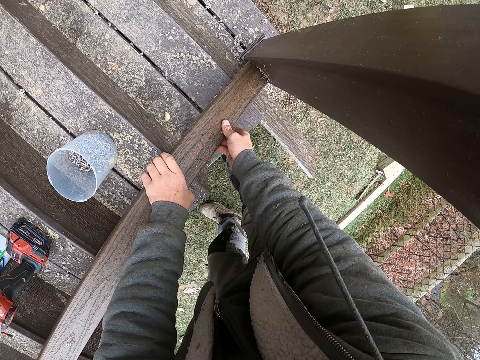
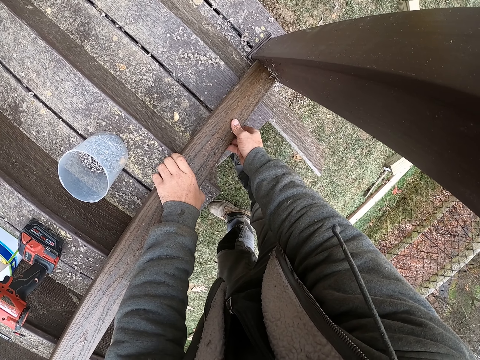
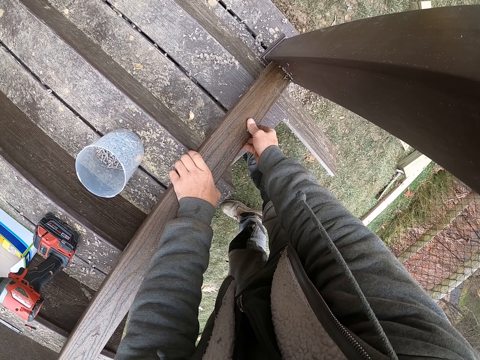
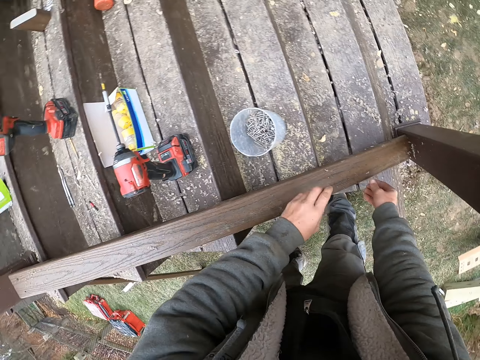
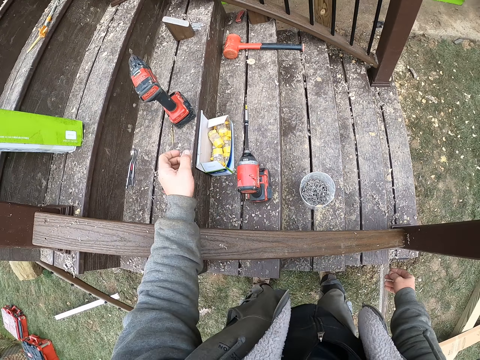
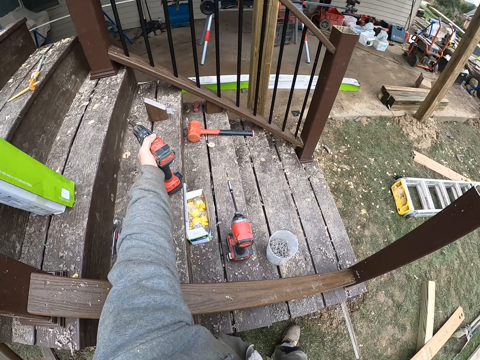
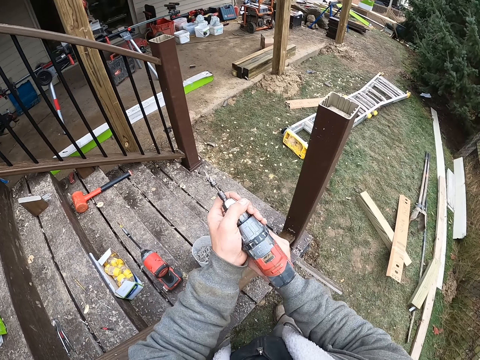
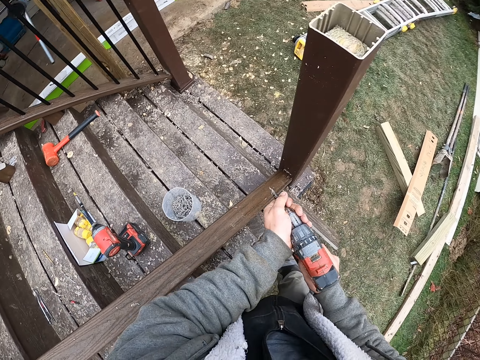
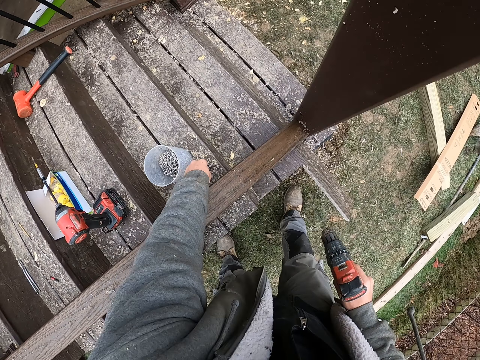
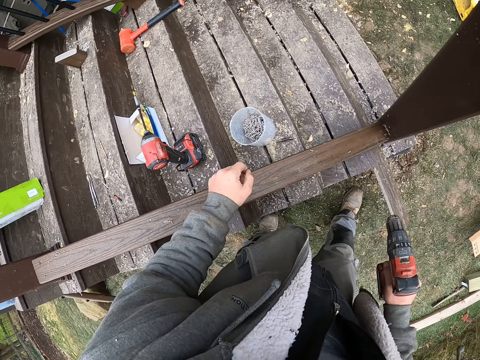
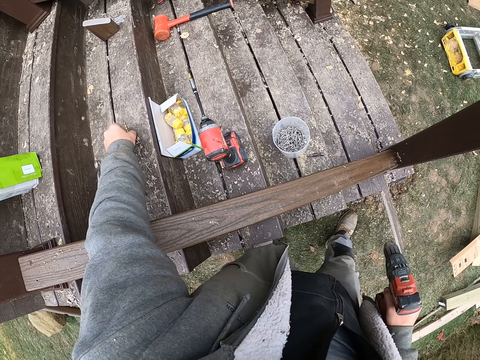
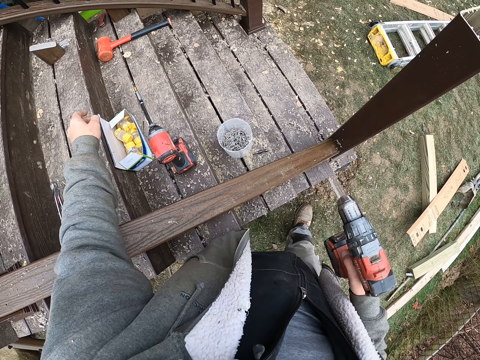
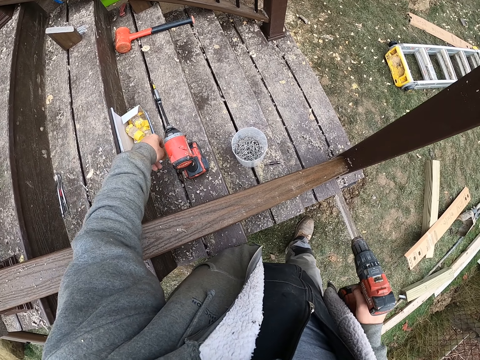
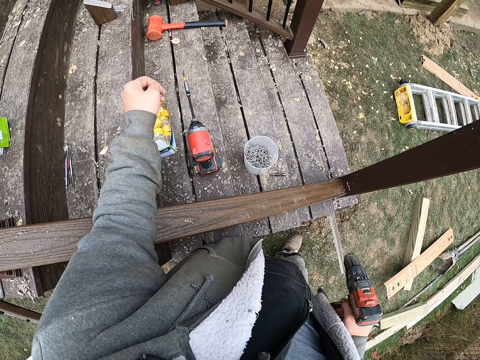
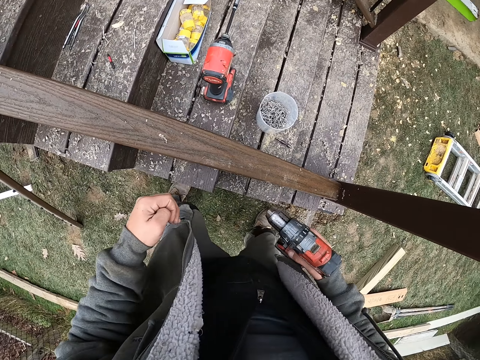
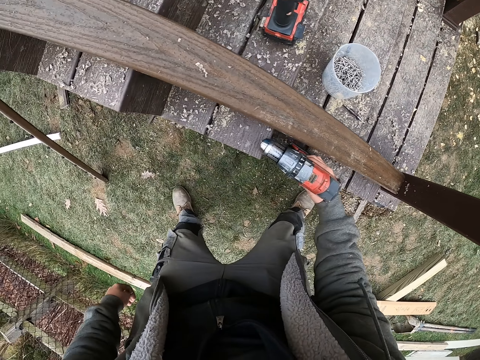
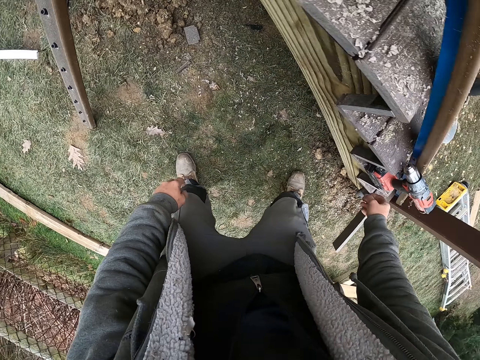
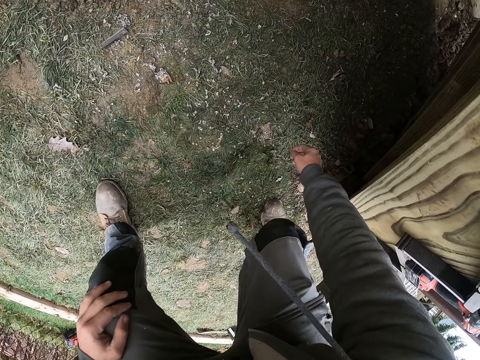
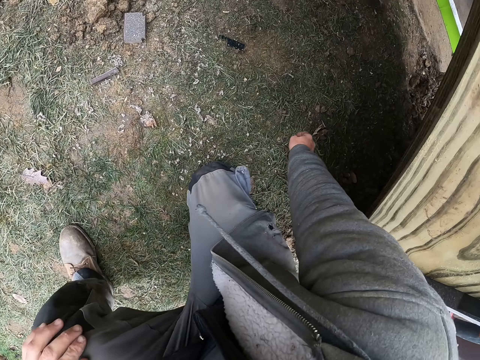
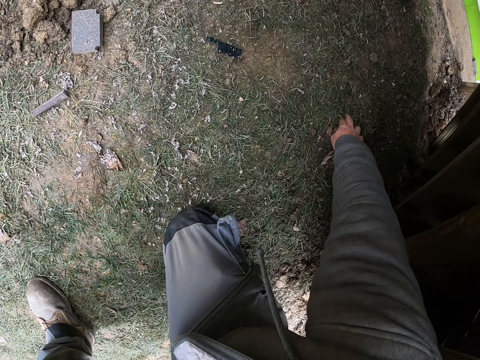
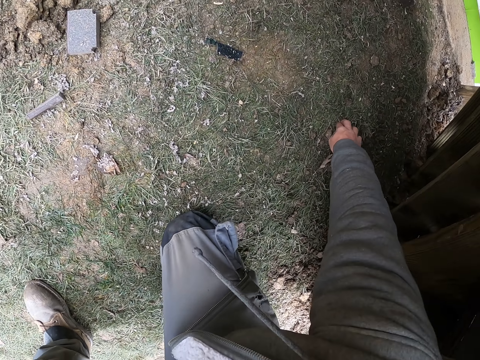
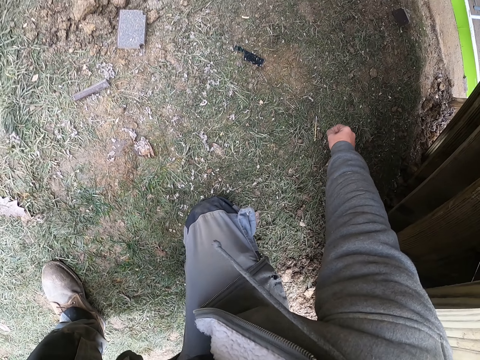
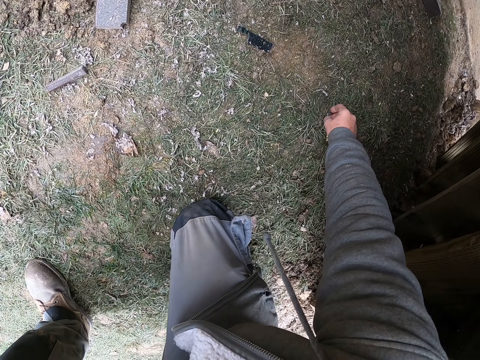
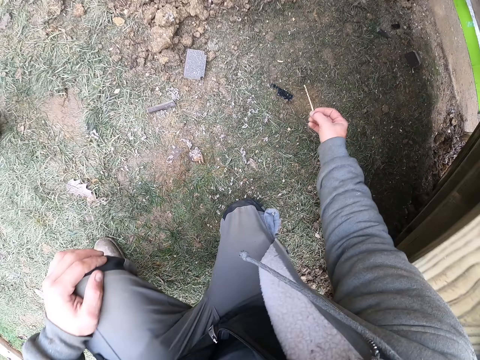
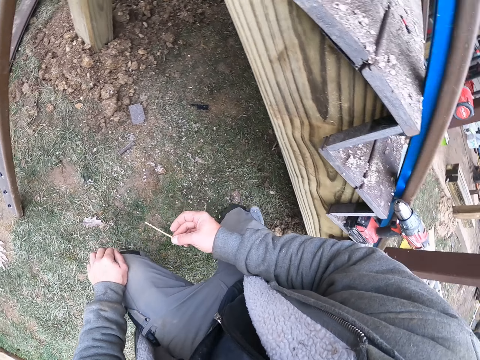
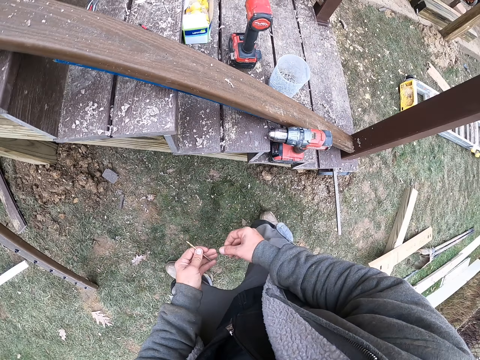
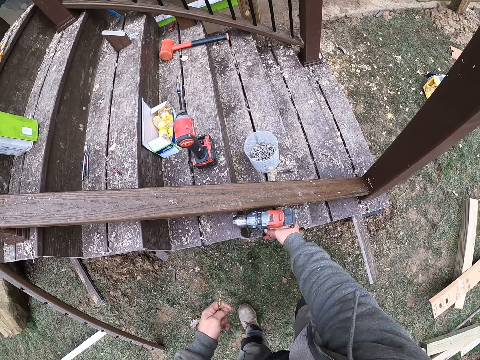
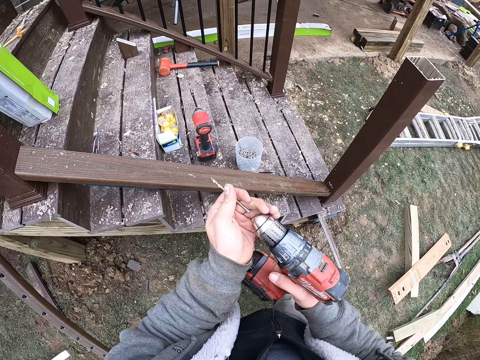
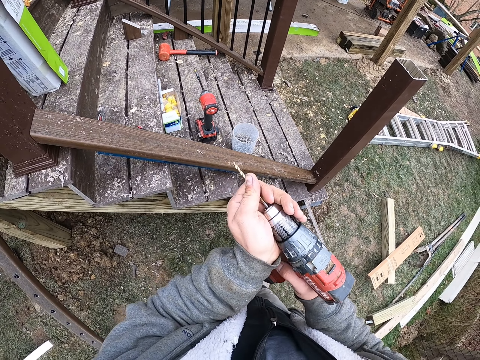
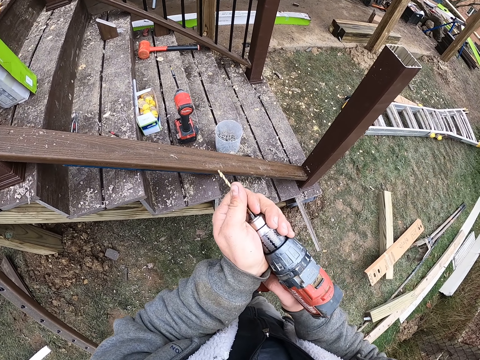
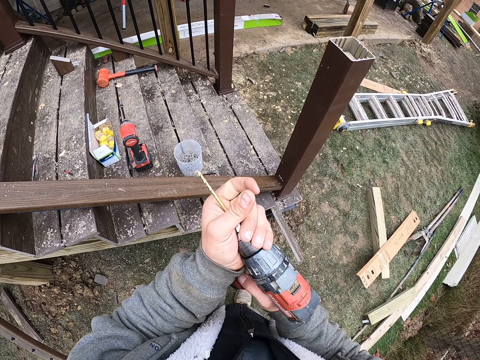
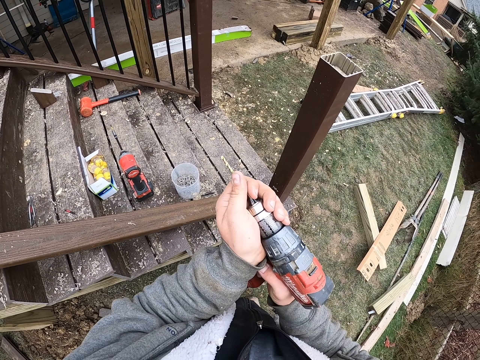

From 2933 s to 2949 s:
The camera wearer adjusts the wood. They take a drill from the stairs. They remove a drill bit from the drill. They put the drill bit on the stairs. They pick up the drill bit from the stairs. They put the drill on the stairs. They pick up the drill bit or nail from the ground. They take the drill from the stairs. They insert the drill bit in the drill.

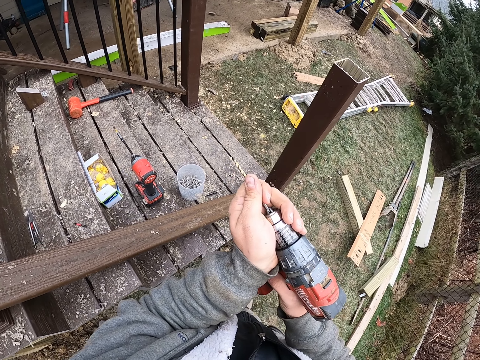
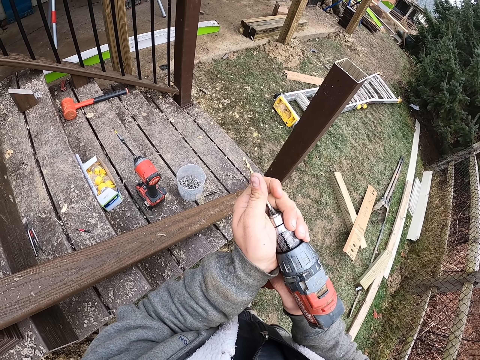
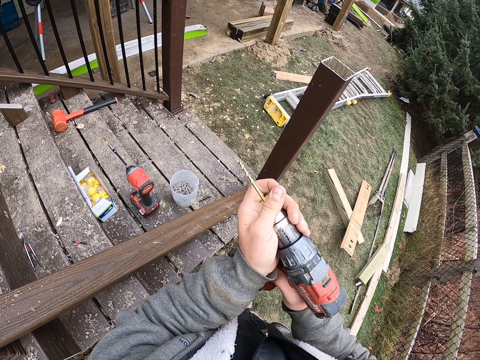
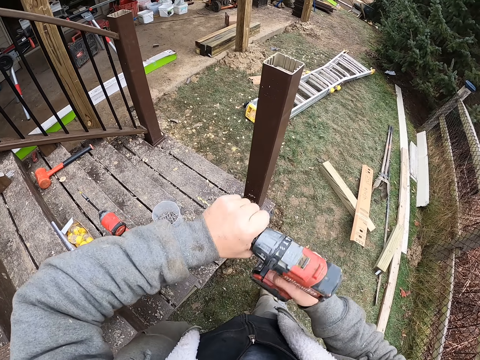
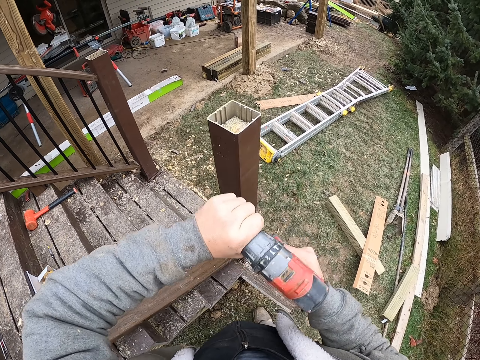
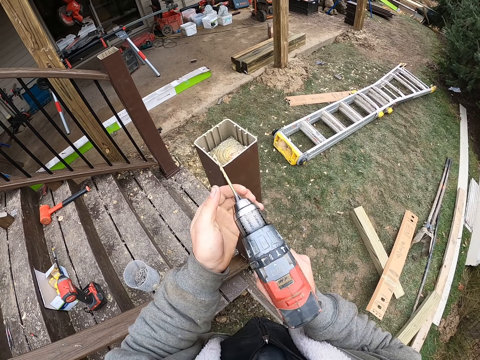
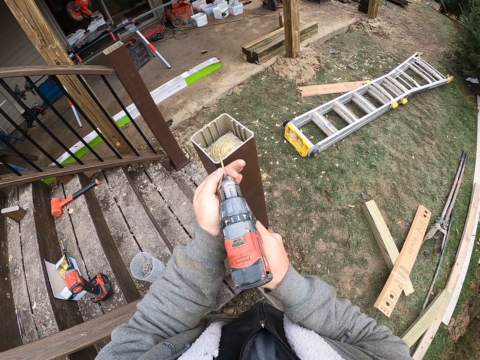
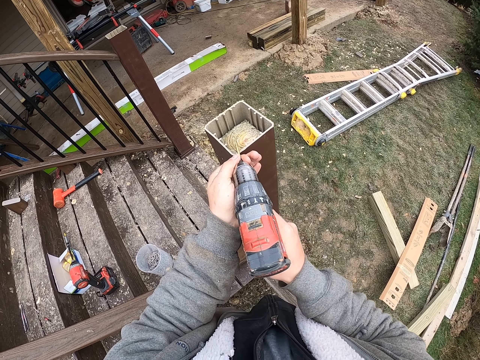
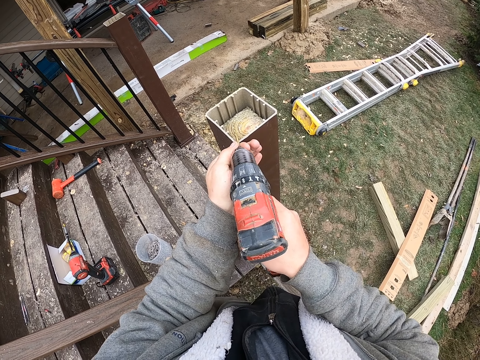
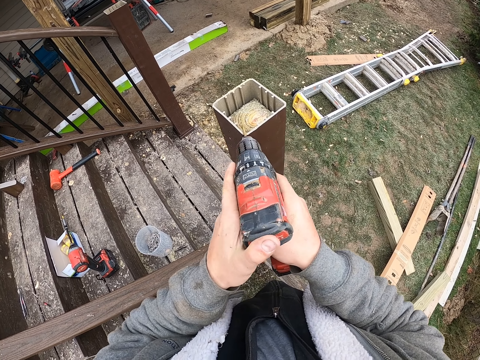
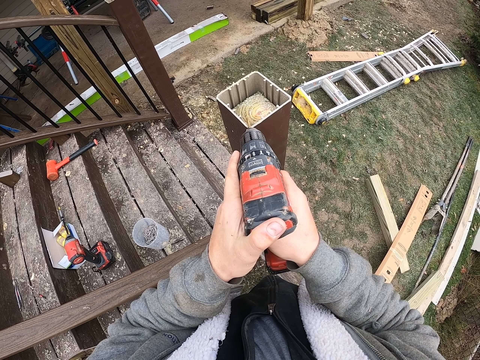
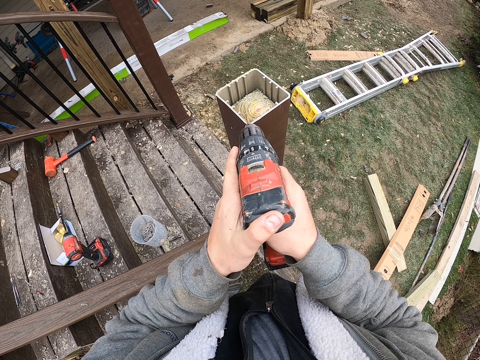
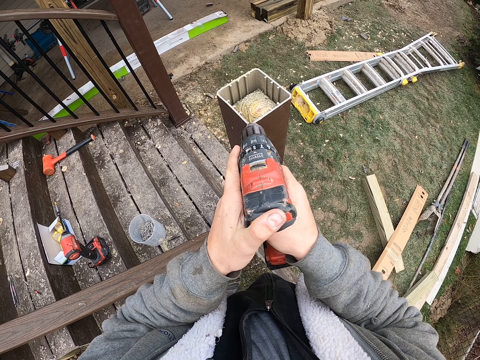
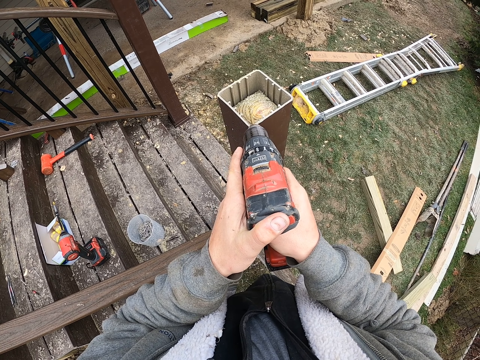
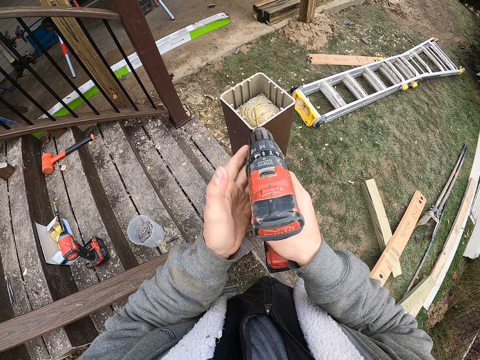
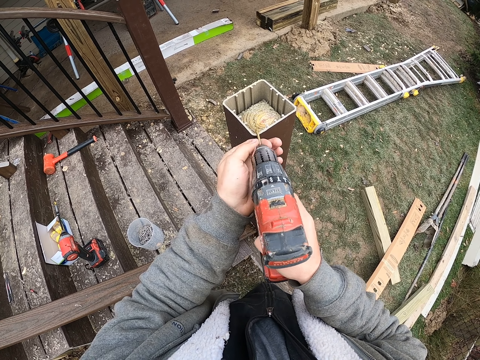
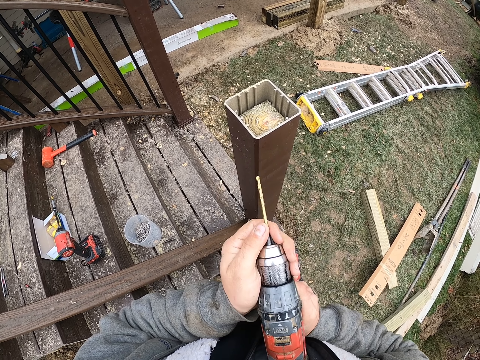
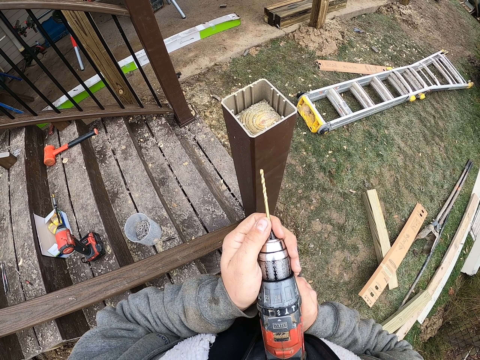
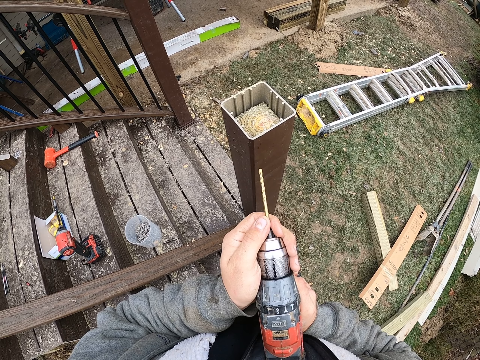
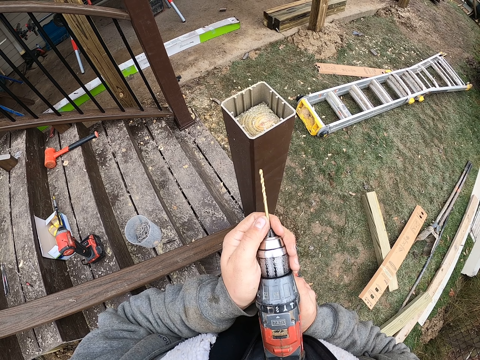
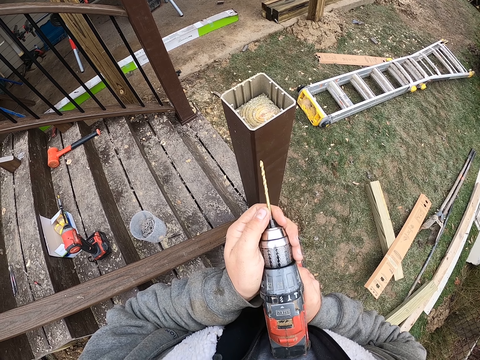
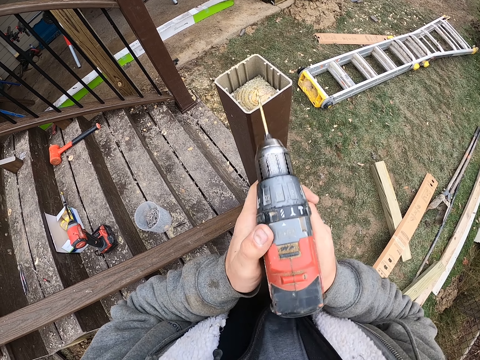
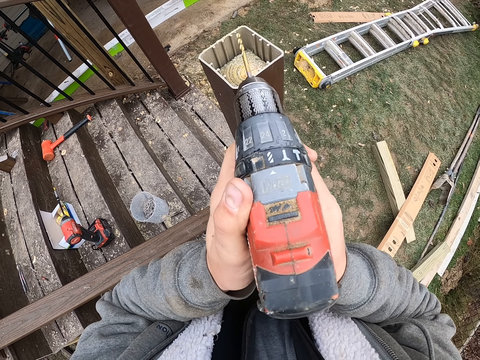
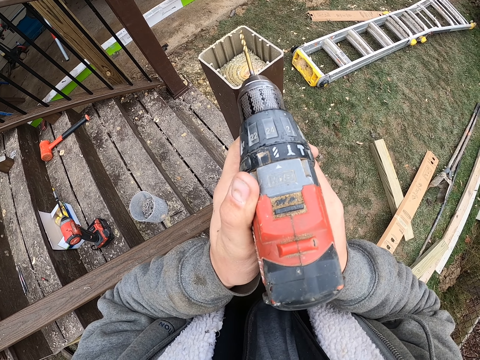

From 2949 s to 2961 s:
The camera wearer adjusts the chuck. They tighten the drill. They drill the nail on the wood. They look at the drill.
